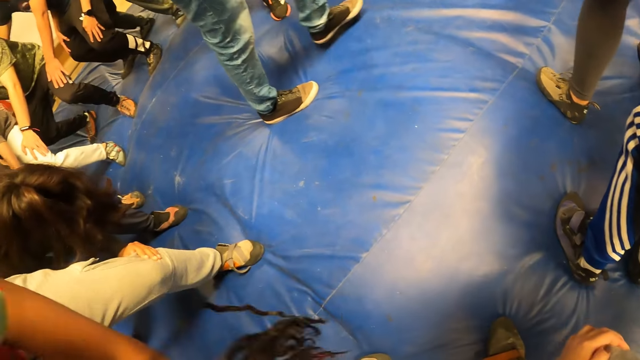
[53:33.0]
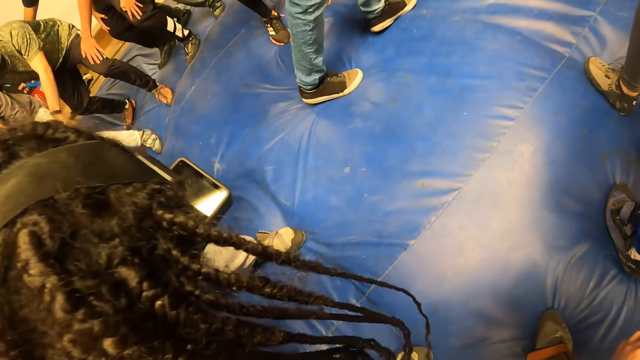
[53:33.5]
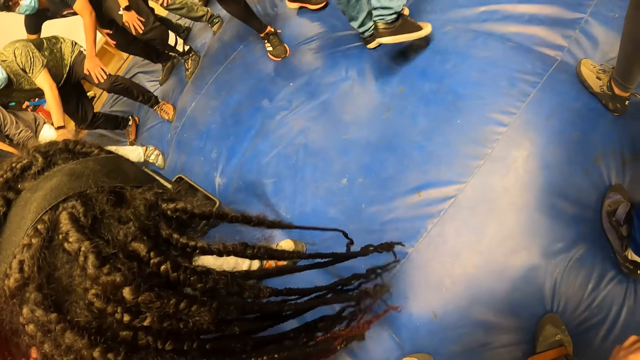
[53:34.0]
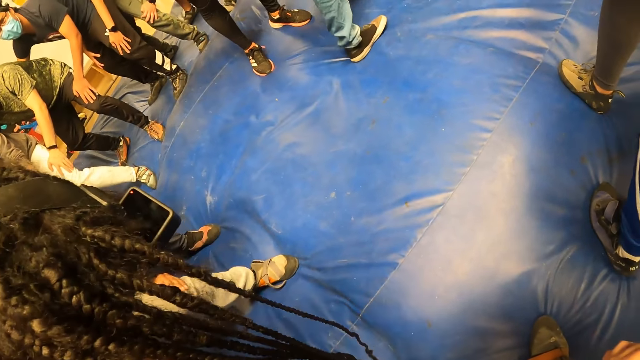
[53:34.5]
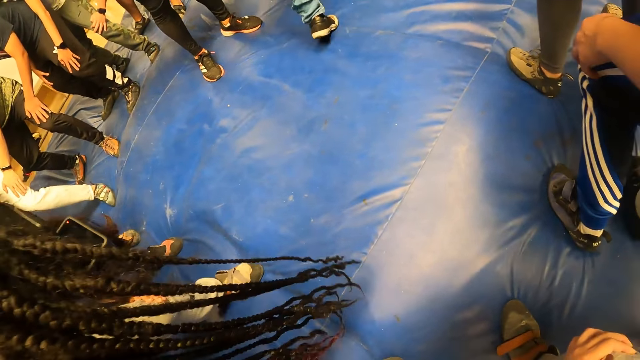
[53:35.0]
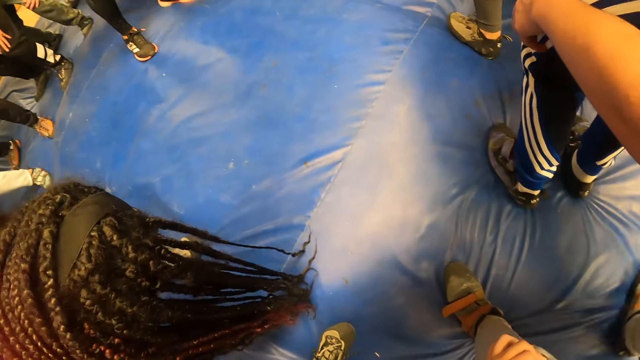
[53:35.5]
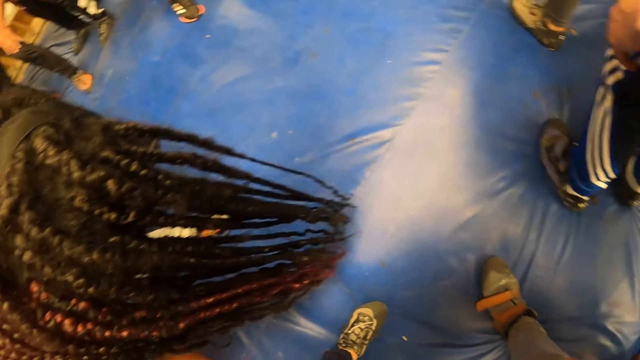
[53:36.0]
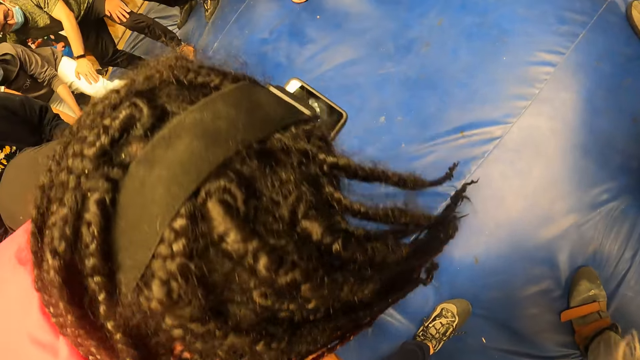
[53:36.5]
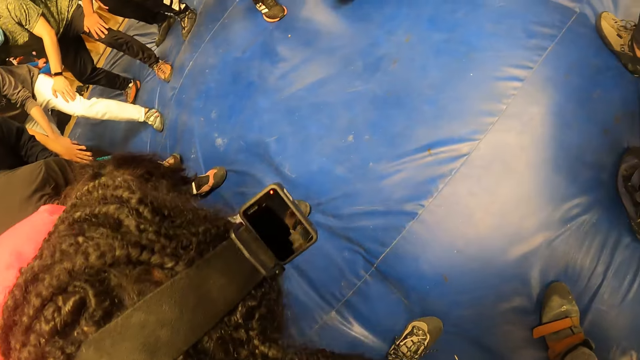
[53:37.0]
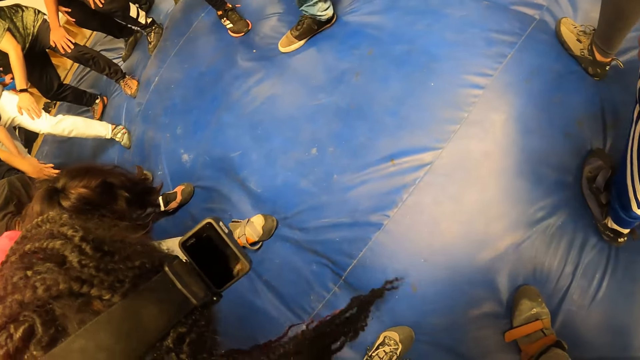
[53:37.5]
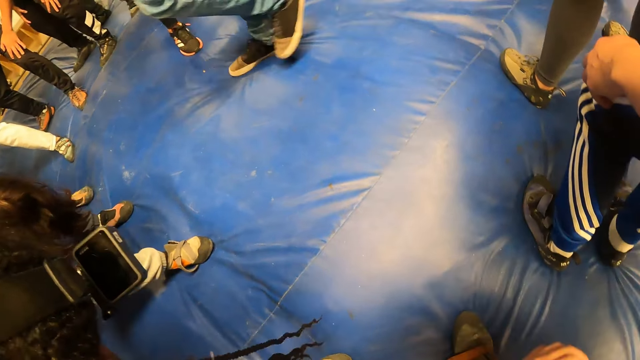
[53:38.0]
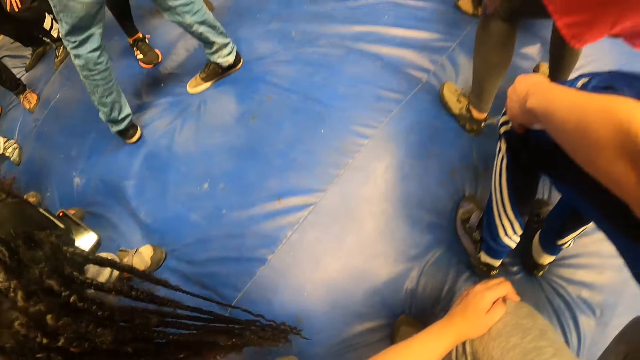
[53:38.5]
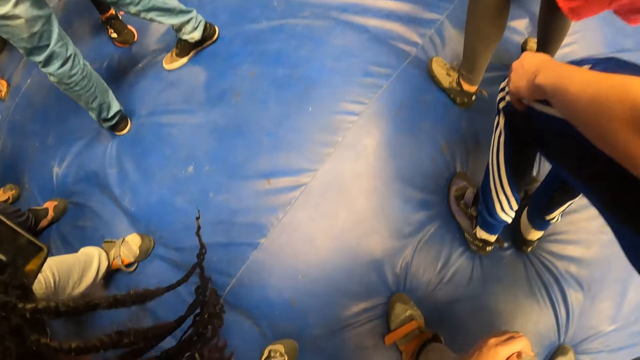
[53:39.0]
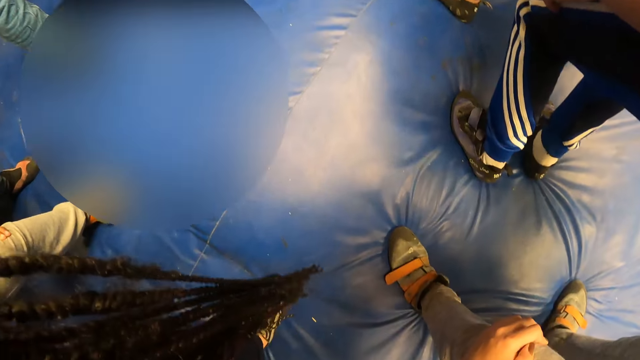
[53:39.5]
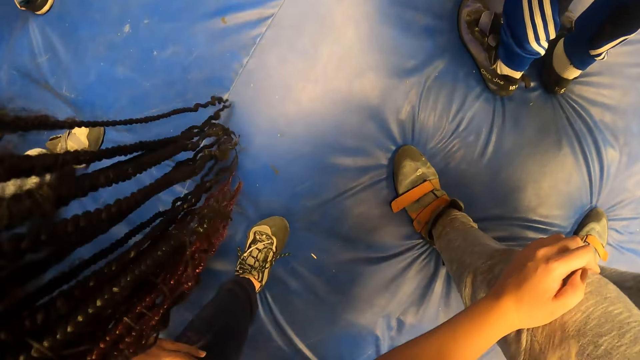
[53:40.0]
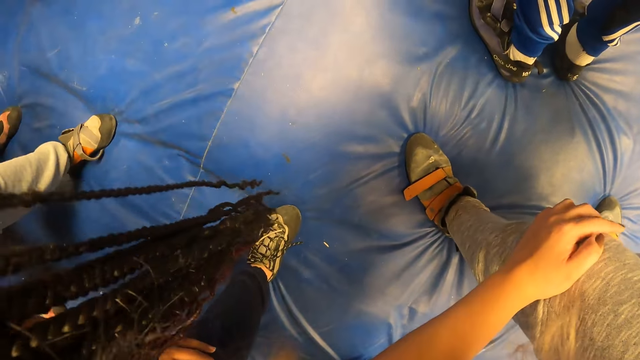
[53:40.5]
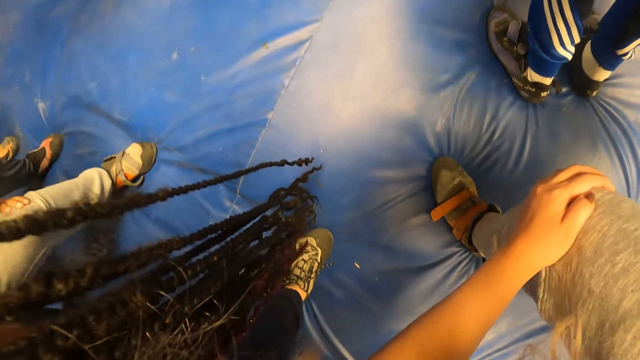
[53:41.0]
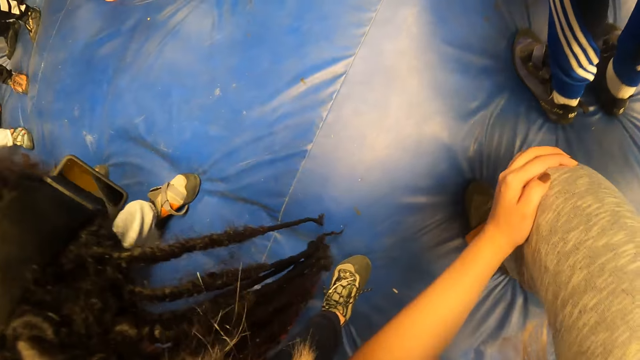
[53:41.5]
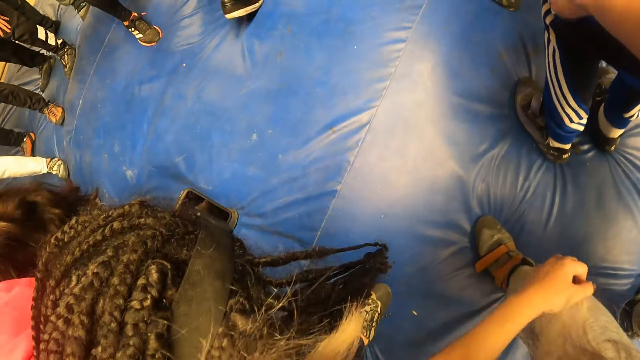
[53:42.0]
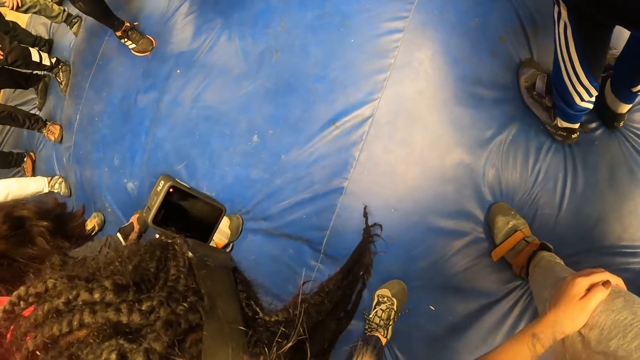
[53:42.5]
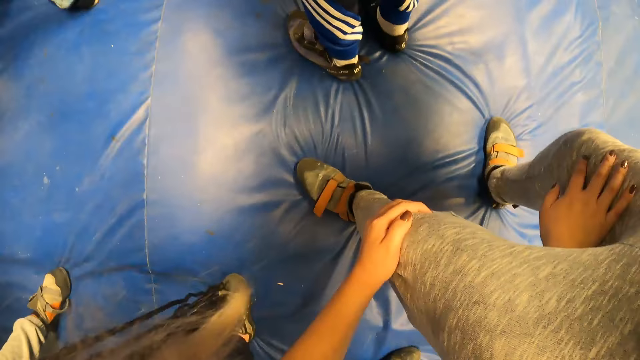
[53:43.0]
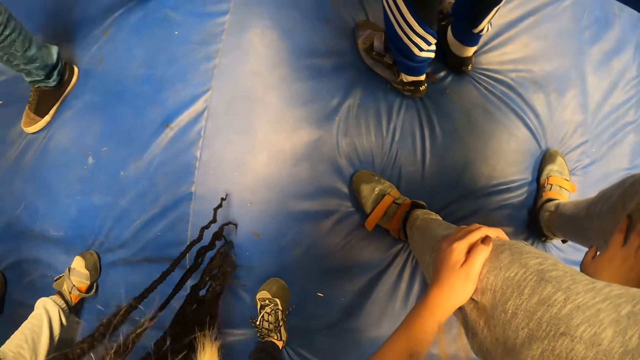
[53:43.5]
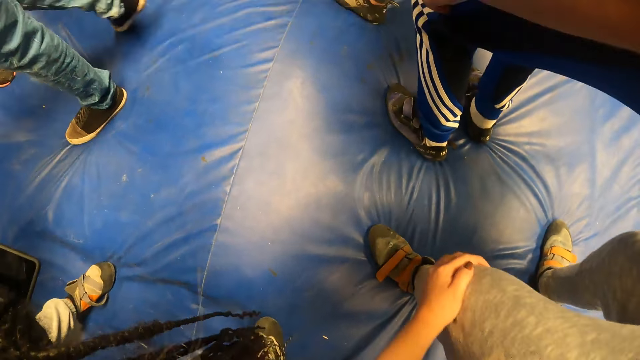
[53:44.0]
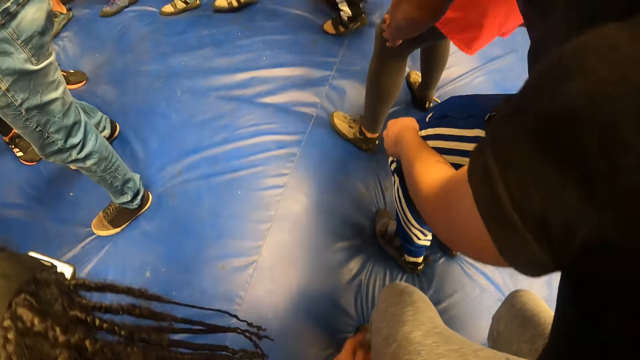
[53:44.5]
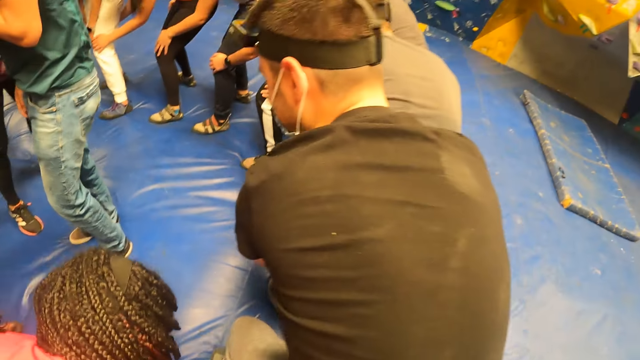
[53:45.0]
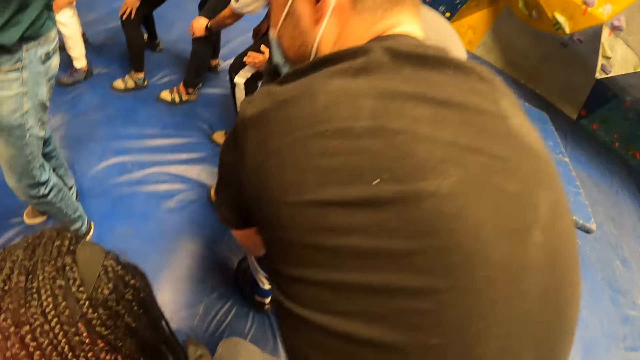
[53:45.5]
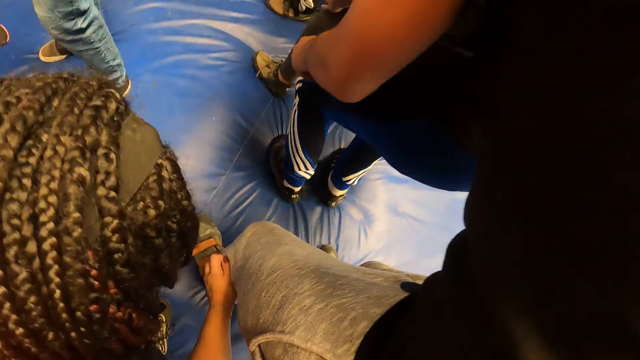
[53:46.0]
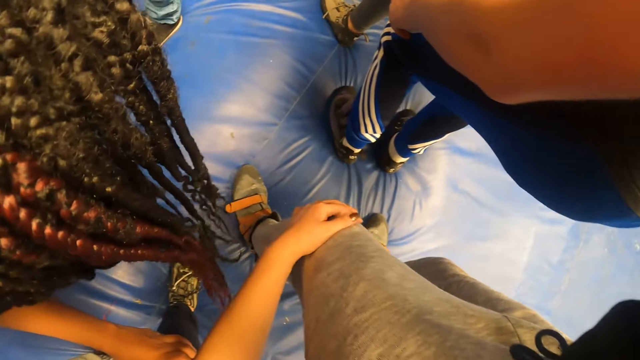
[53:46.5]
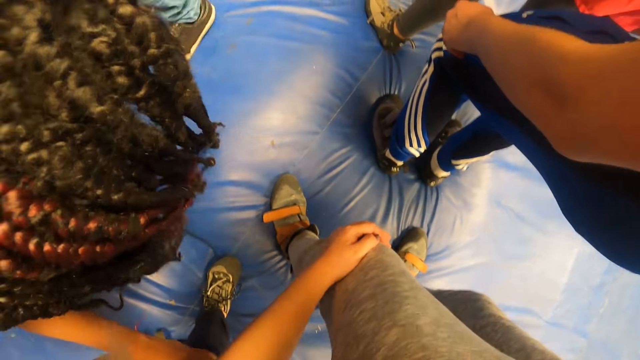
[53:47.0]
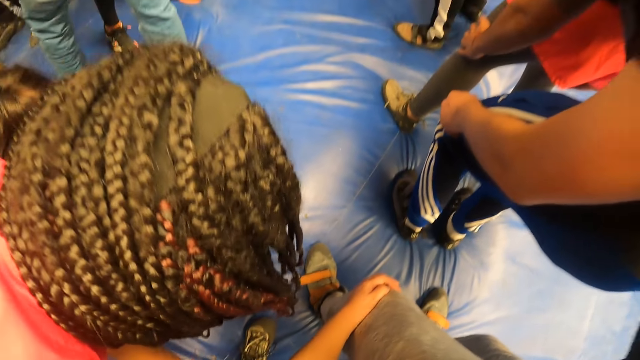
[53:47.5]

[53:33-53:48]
The camera wearer looks at the colleagues. They look at the floor. A man bends his knees. The camera wearer jumps with the colleagues.

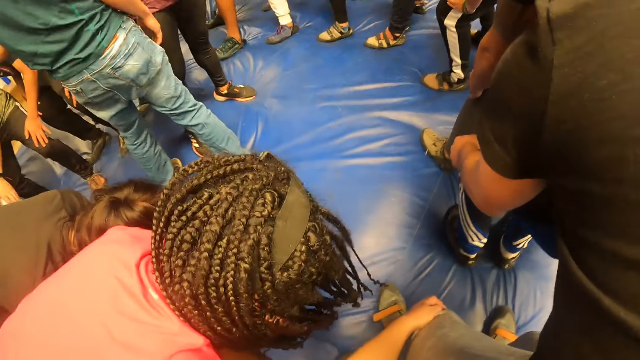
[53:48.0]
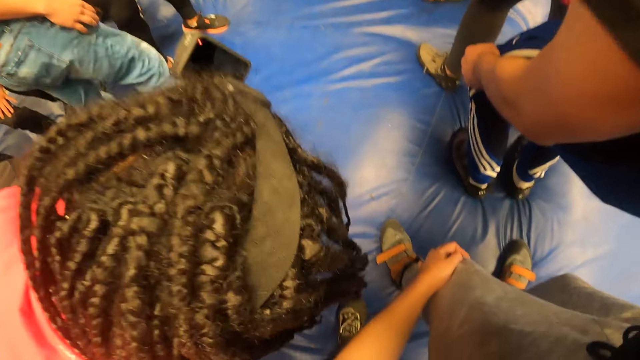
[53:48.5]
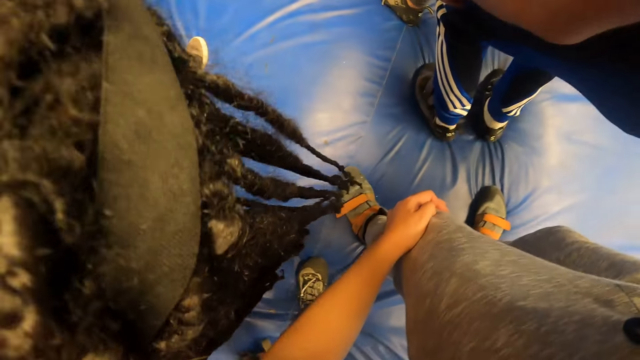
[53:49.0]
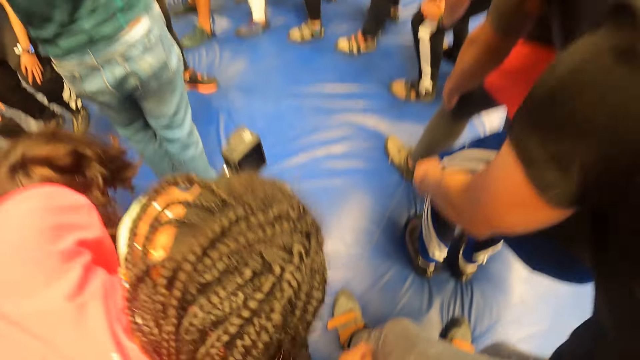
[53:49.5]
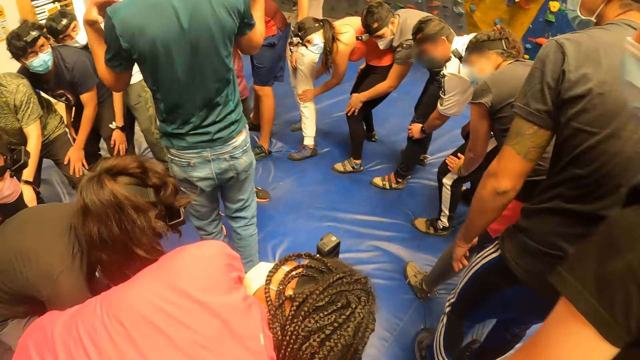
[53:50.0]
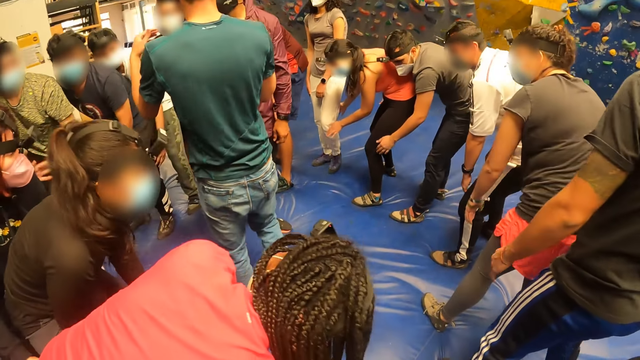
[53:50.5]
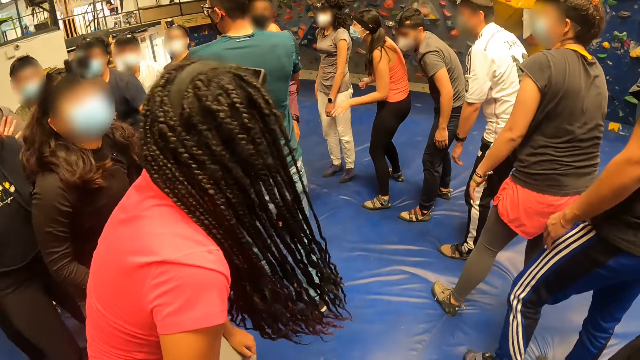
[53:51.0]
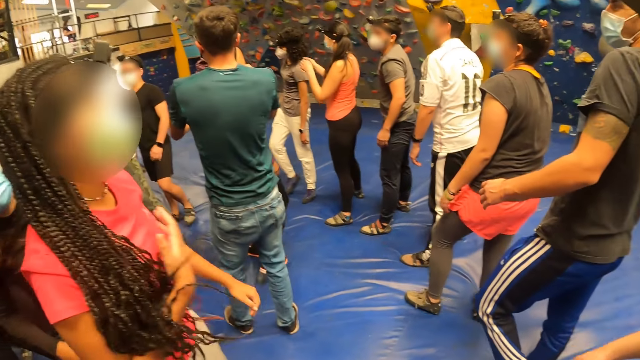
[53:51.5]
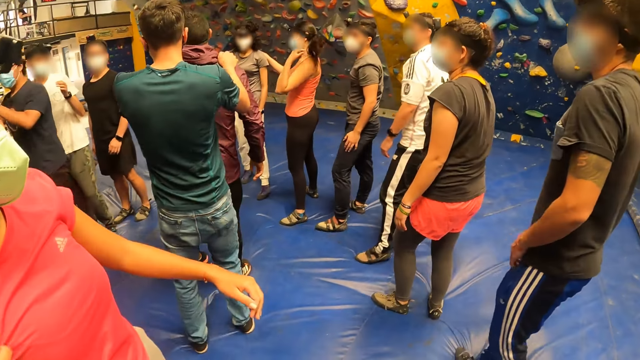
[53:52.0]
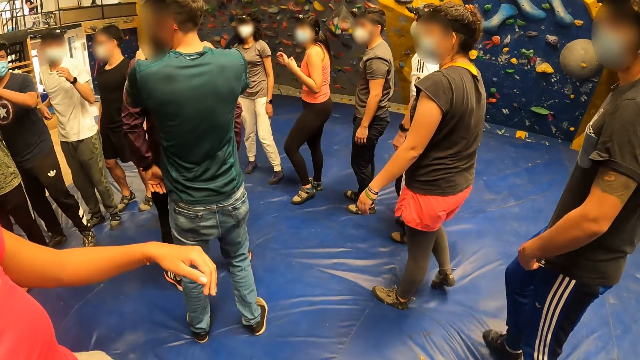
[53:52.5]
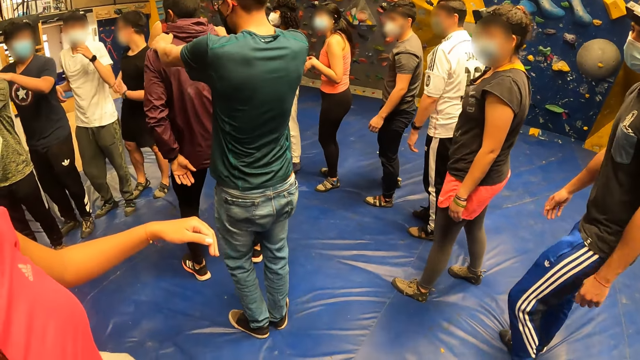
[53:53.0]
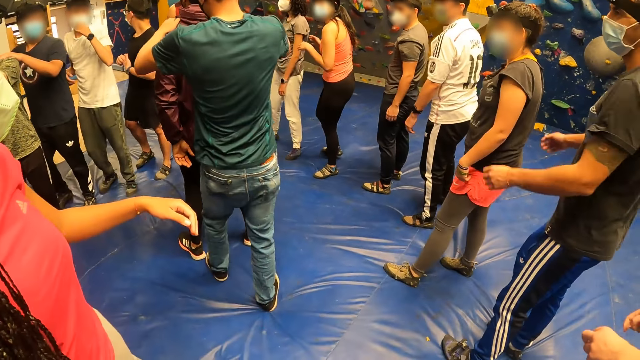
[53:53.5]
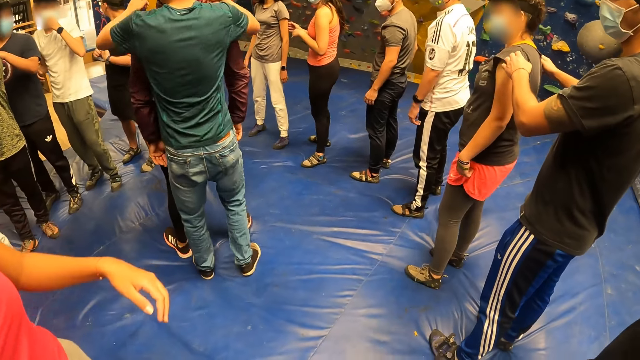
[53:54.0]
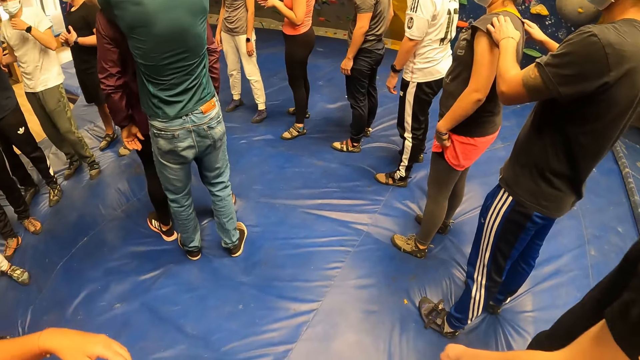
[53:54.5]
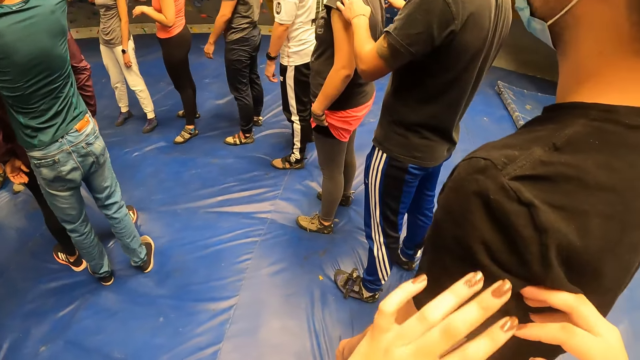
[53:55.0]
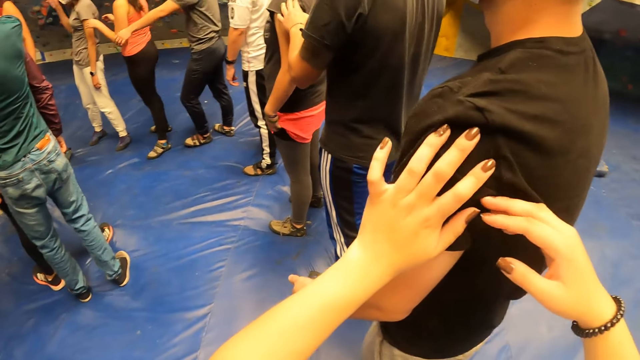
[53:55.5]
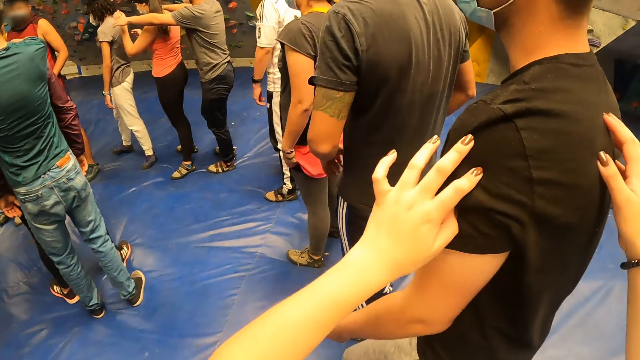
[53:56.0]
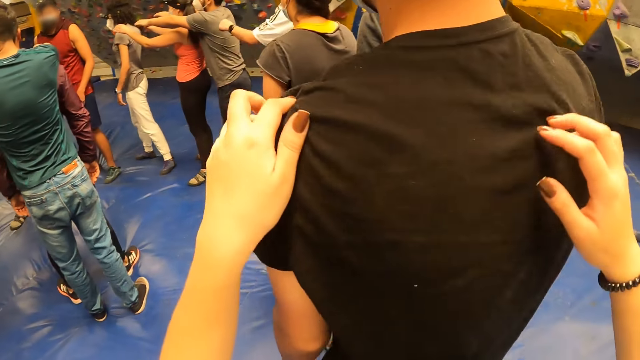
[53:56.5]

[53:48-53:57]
The camera wearer looks at the colleagues. A woman rises up. A man holds another man's shoulder. The first man moves behind the other man. A third man holds another woman's shoulder. The camera wearer holds another man's shoulder.
